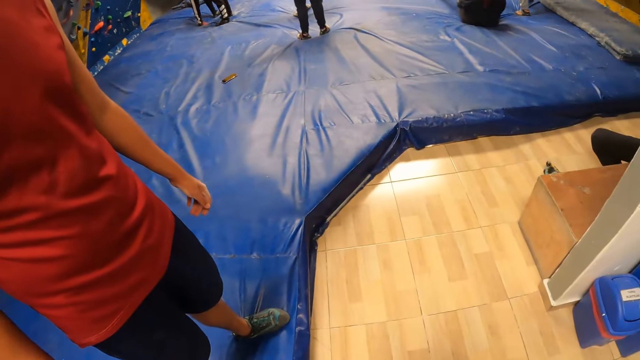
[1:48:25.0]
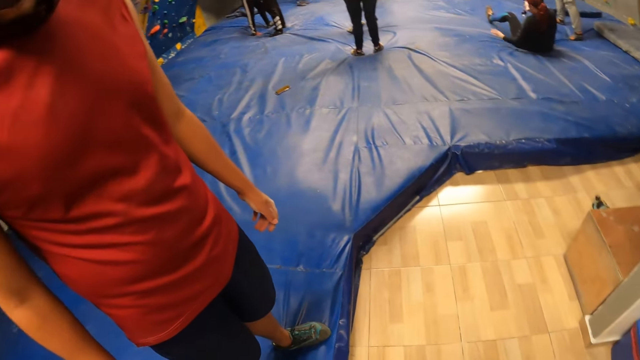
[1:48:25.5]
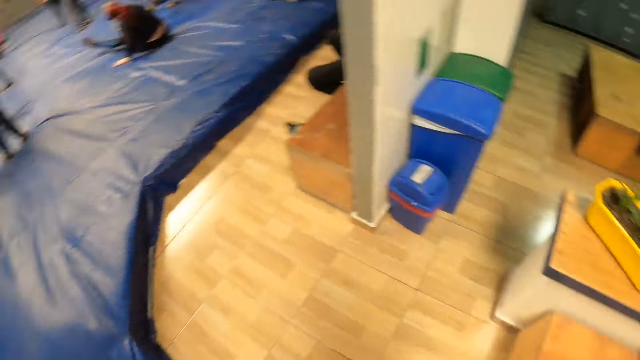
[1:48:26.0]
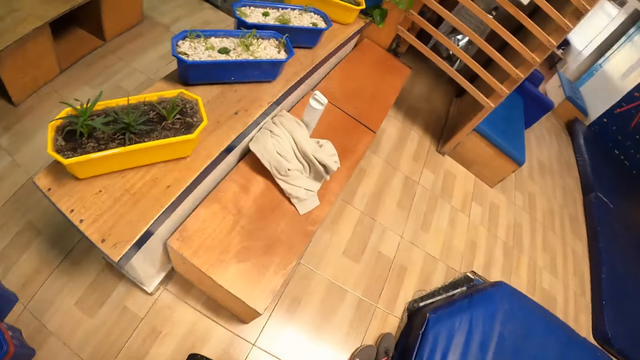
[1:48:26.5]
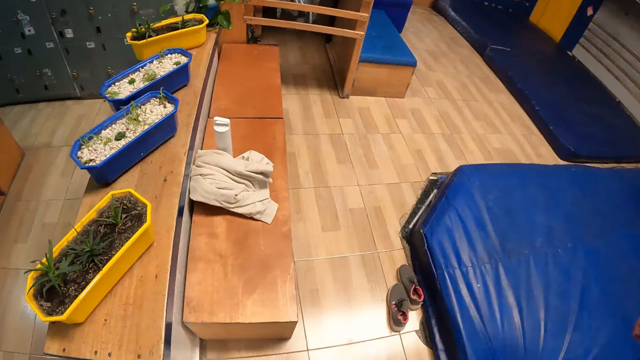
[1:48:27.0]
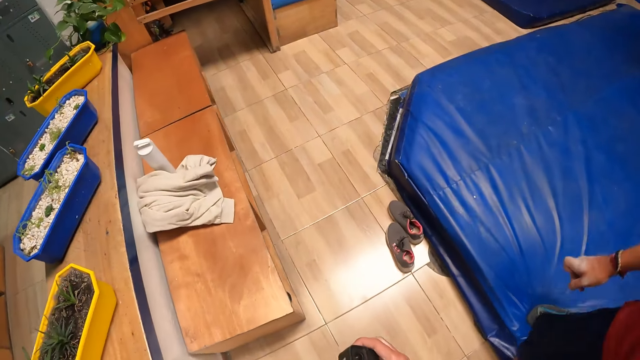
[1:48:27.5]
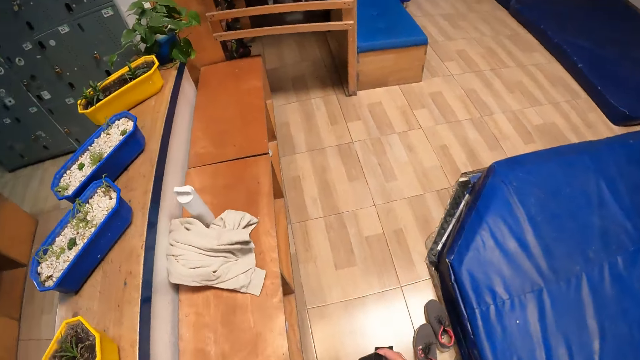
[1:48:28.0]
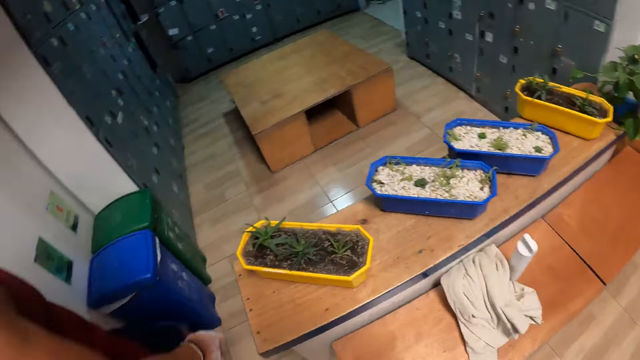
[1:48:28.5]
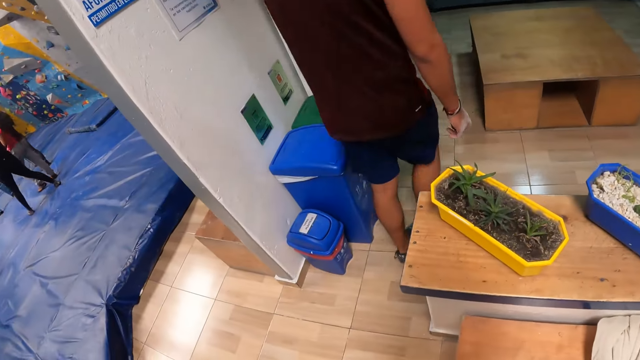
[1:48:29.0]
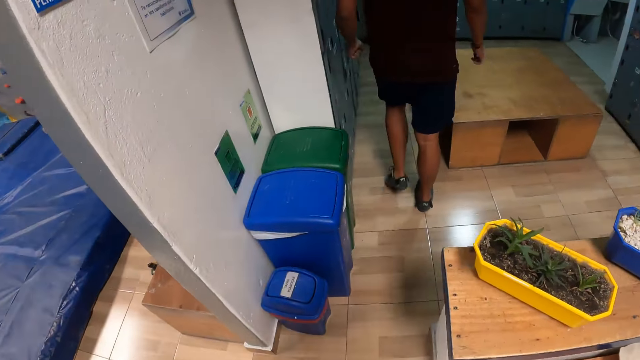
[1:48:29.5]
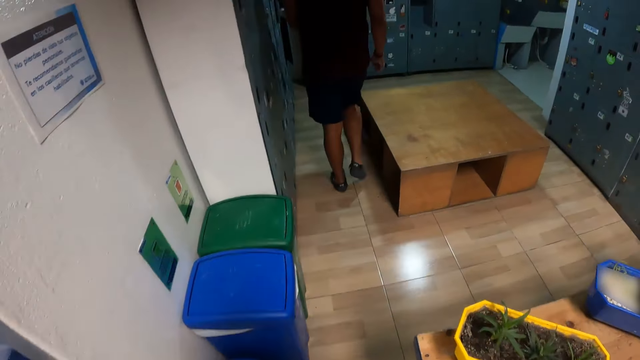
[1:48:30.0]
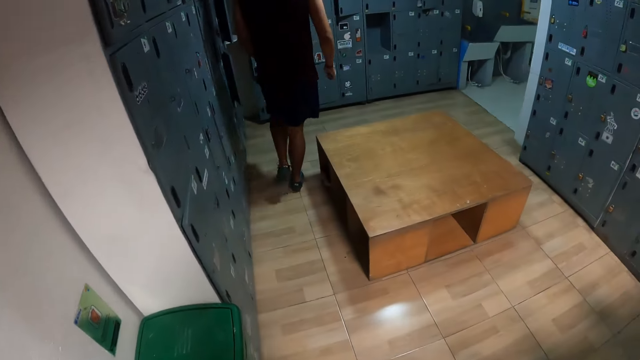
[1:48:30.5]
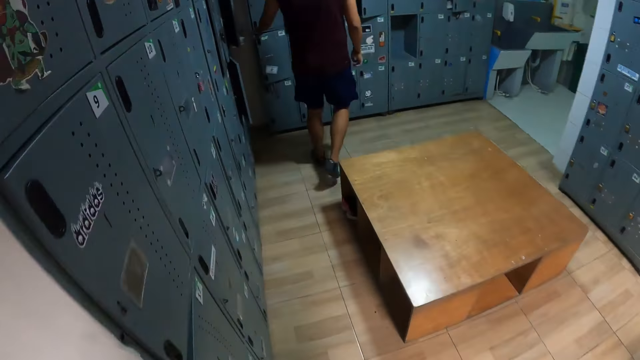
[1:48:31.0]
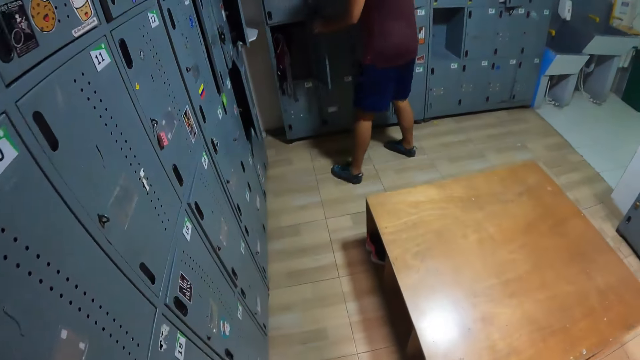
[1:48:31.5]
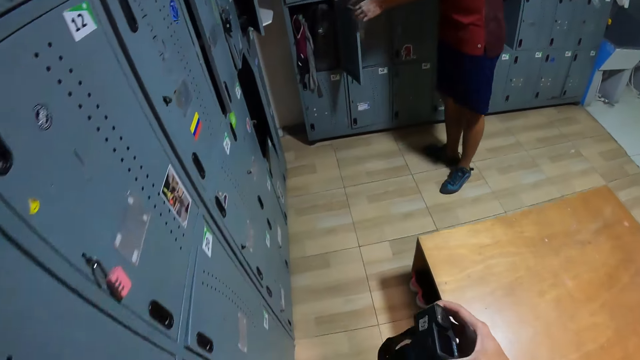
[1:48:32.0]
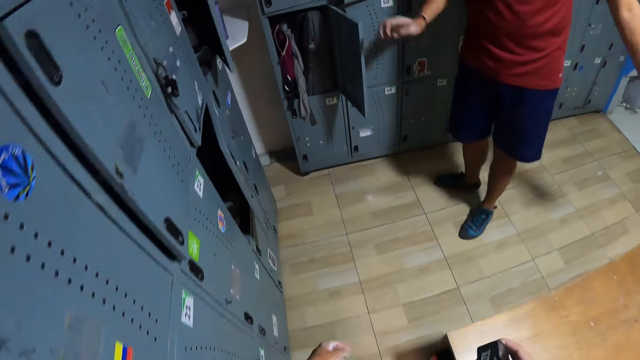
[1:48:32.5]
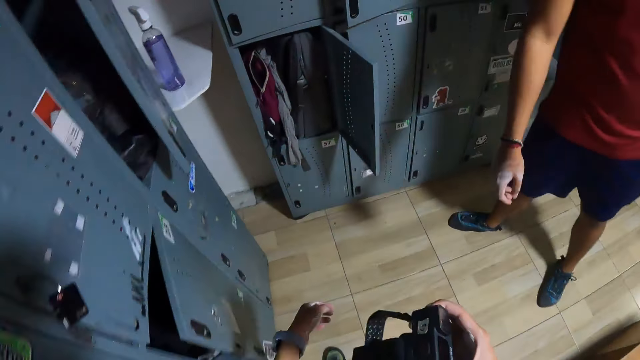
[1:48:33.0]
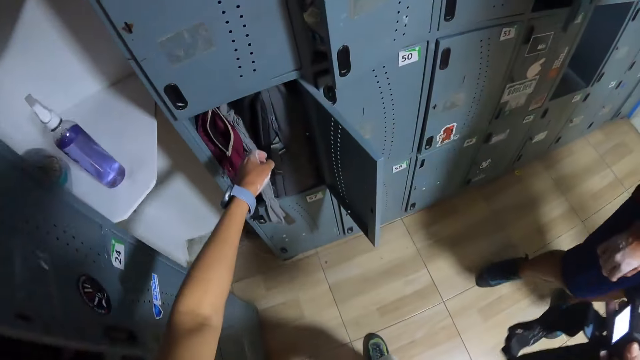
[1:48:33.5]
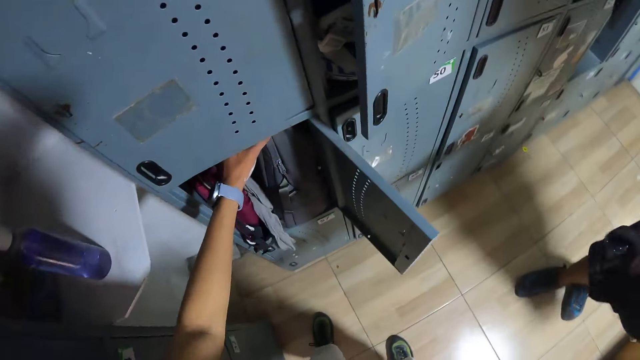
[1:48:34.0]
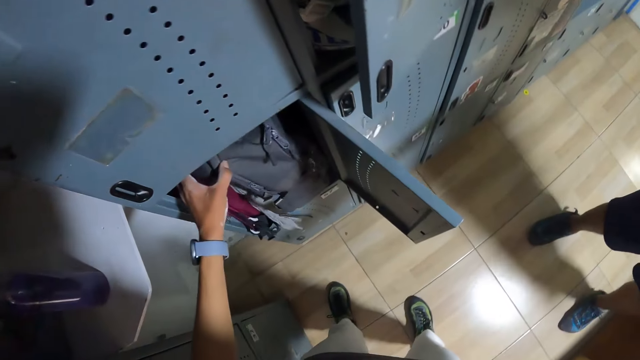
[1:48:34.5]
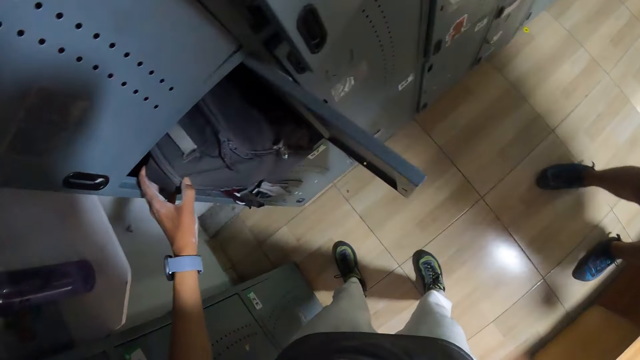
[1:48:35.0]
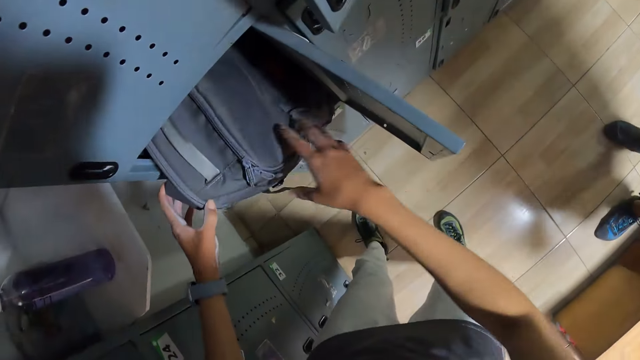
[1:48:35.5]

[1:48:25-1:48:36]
The camera wearer looks around the room. The man walks into the locker room past the camera wearer. The camera wearer walks behind the man. The man opens a locker in the locker room with his left hand. The camera wearer gives the camera in her right hand to the man. She pulls out a bag in the locker with her left hand. She touches the bag.

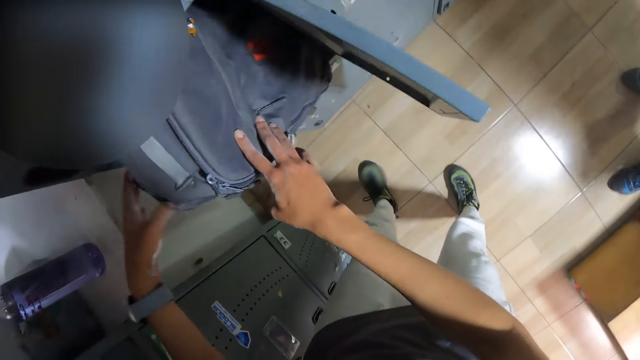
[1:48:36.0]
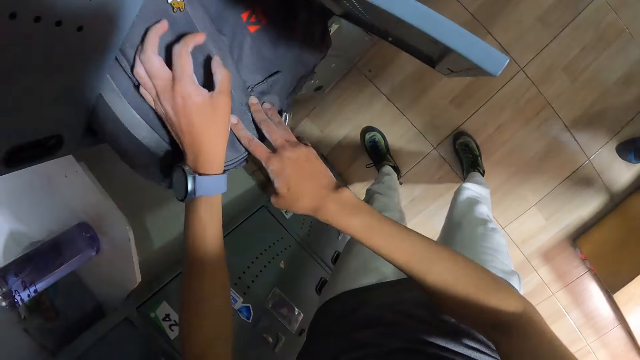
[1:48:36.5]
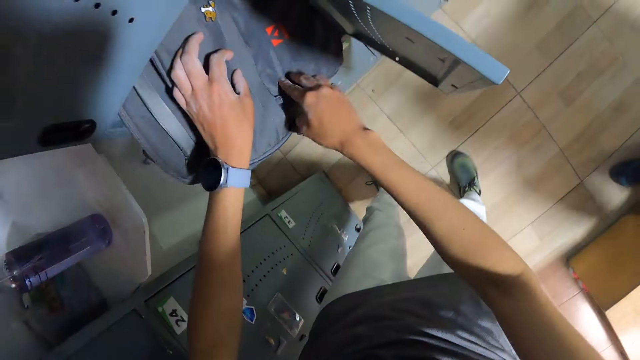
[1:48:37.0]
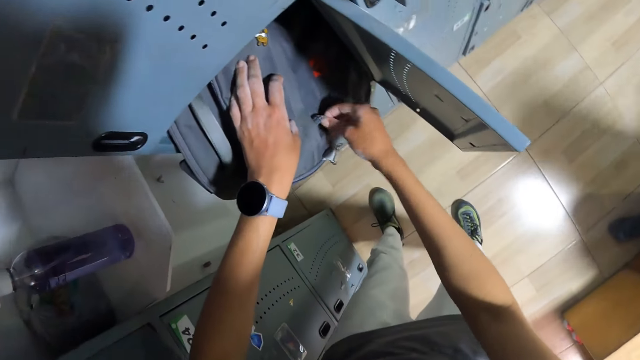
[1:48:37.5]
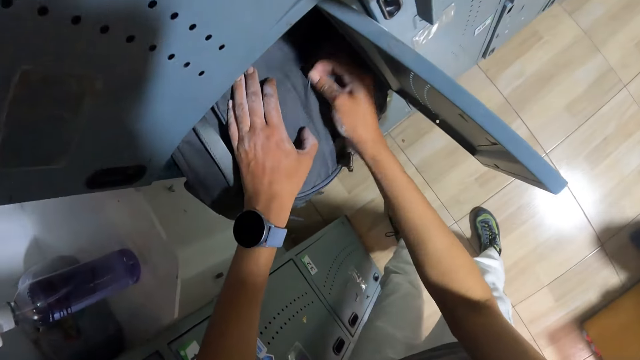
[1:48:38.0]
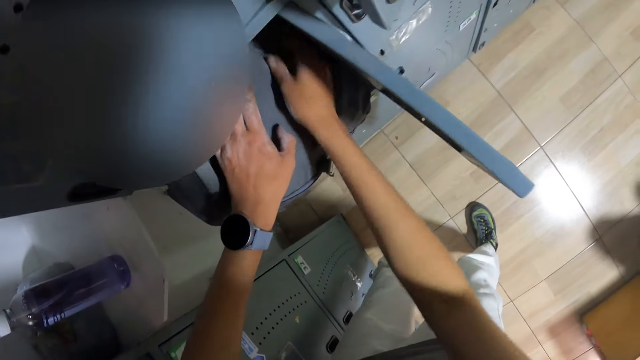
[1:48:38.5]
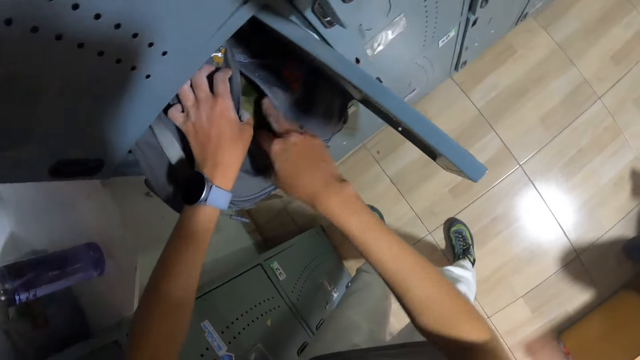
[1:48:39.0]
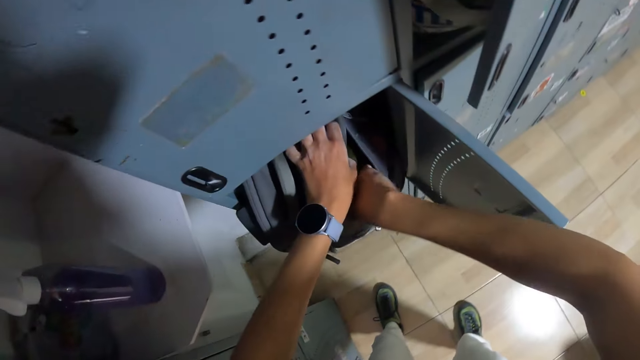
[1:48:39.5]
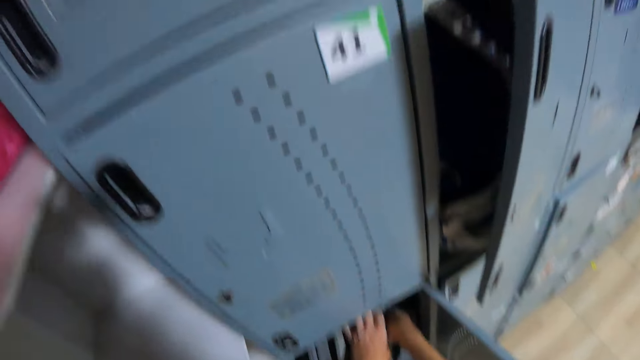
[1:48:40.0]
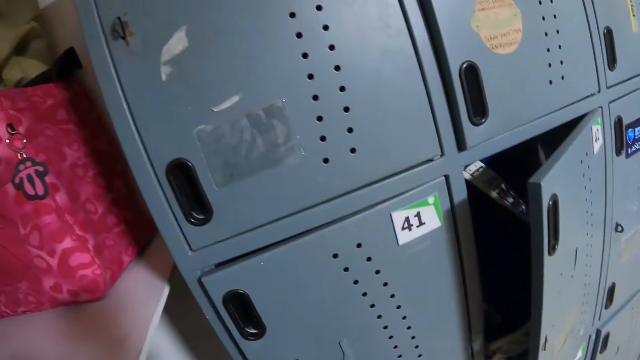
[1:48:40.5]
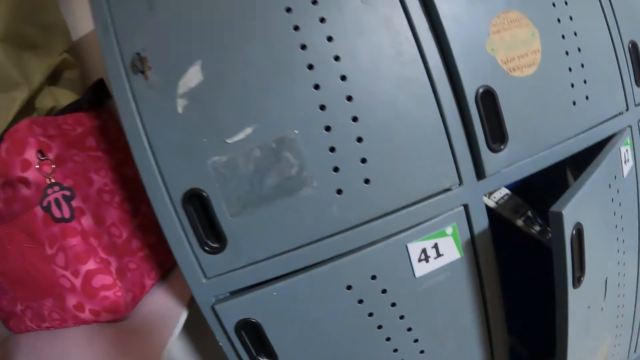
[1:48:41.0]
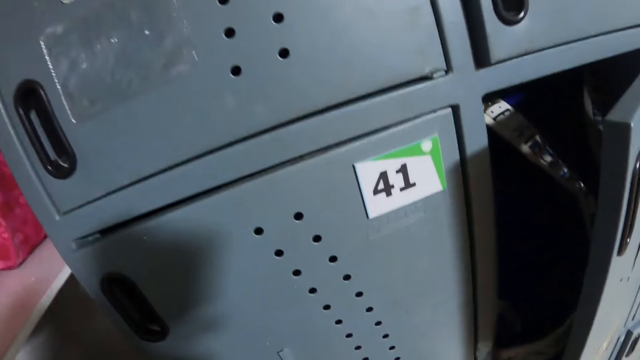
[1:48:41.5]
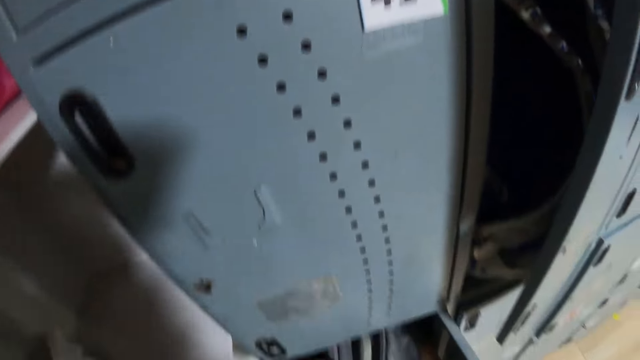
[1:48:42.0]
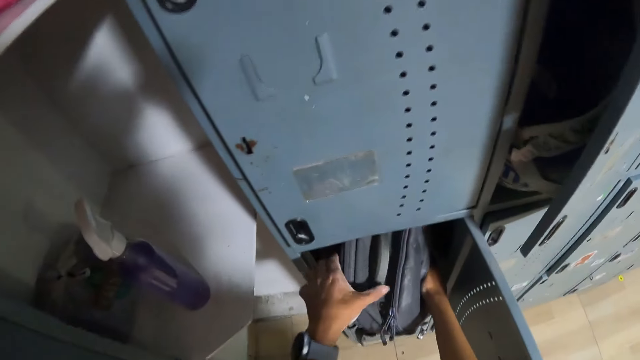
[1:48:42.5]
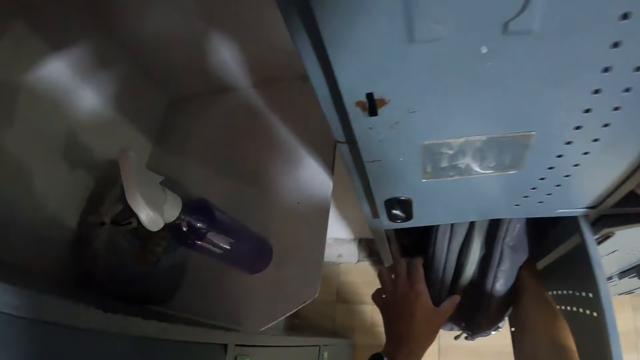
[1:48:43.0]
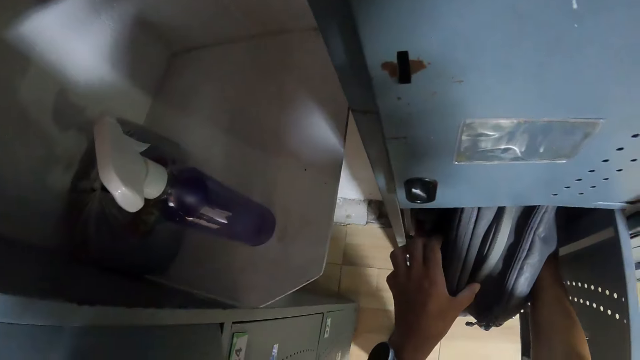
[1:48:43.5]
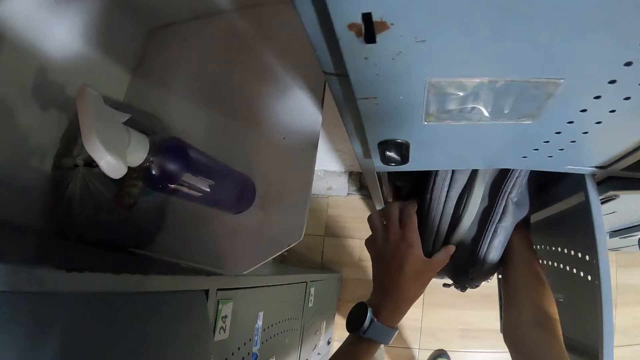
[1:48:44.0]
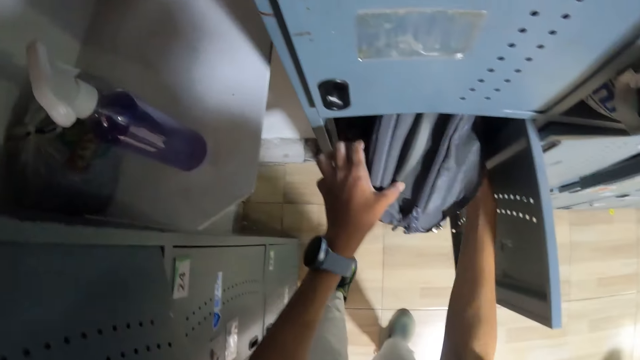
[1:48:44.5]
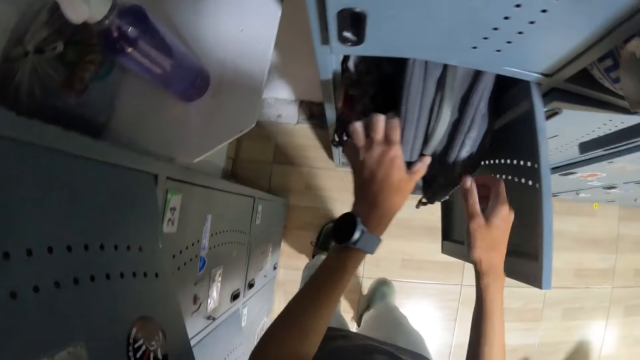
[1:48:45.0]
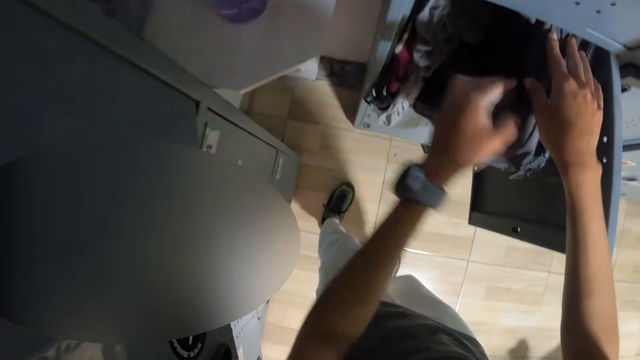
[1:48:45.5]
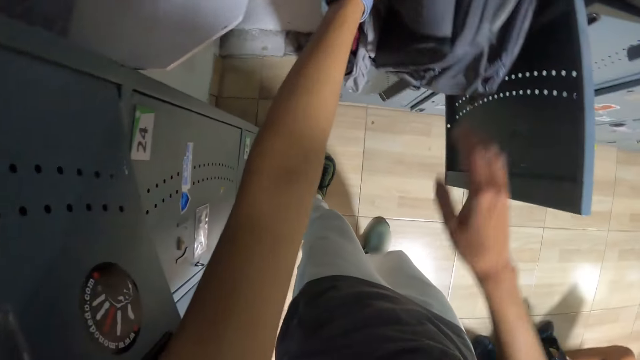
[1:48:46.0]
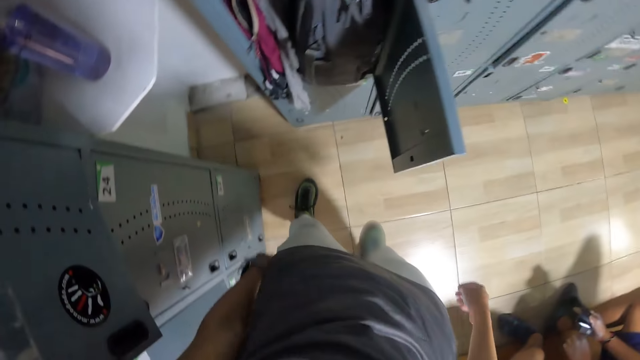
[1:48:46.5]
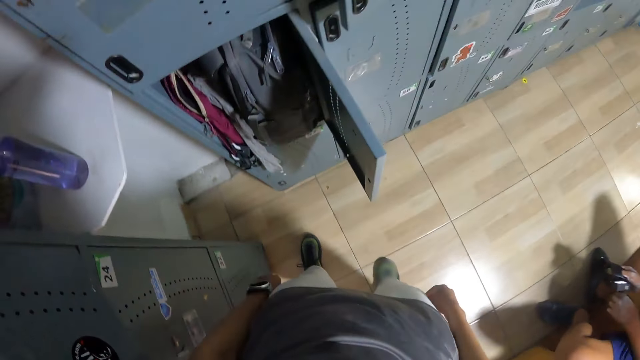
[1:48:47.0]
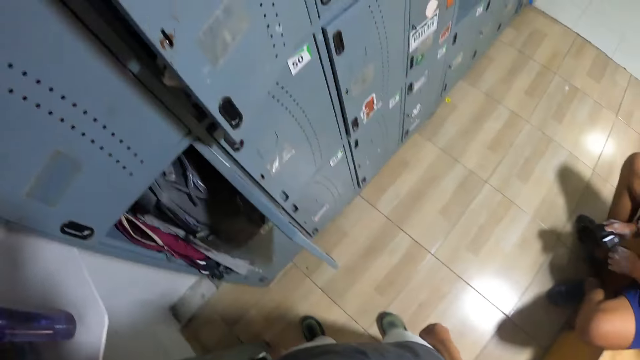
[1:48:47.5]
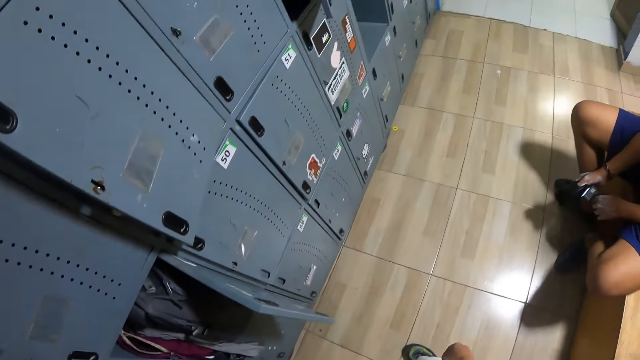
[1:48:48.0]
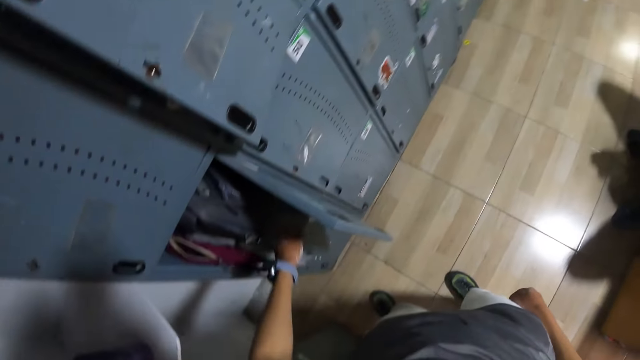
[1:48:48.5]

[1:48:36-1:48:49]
The camera wearer unzips the bag in the locker room with her right hand. She searches through the bag in the locker with both hands. She inserts a hand inside the bag. She looks at the locker. She removes a hand from the bag. She moves the hands over the bag. She looks at the bag. She touches the bag.
